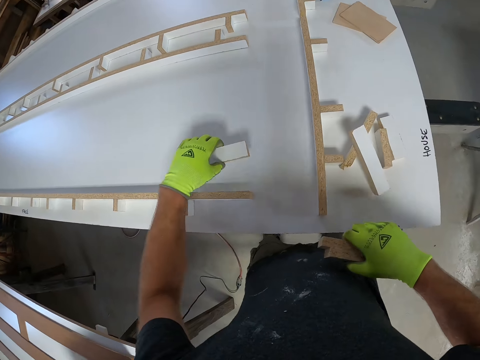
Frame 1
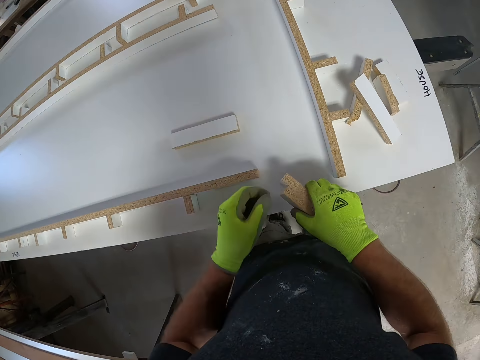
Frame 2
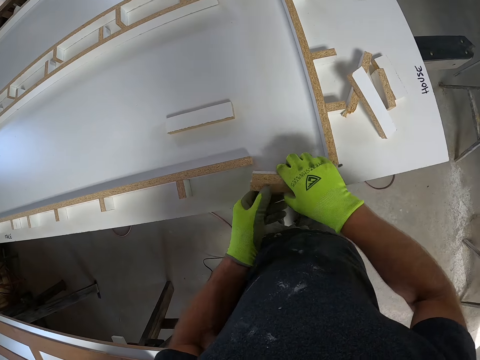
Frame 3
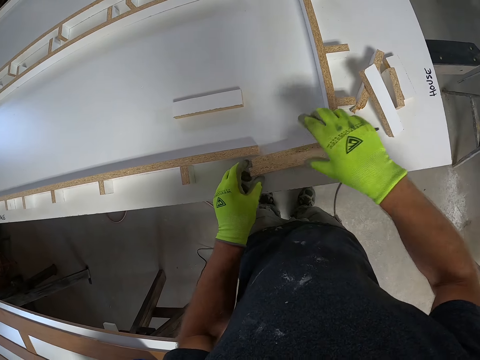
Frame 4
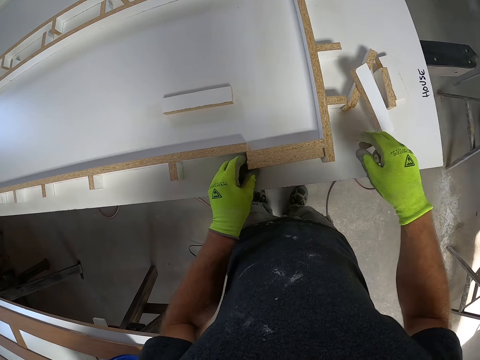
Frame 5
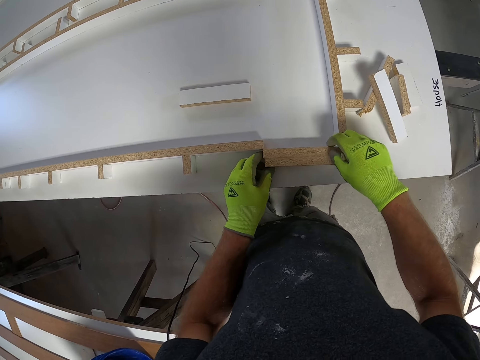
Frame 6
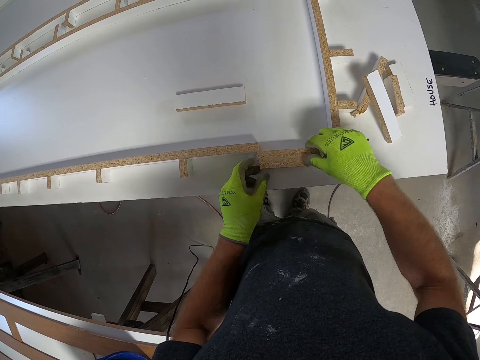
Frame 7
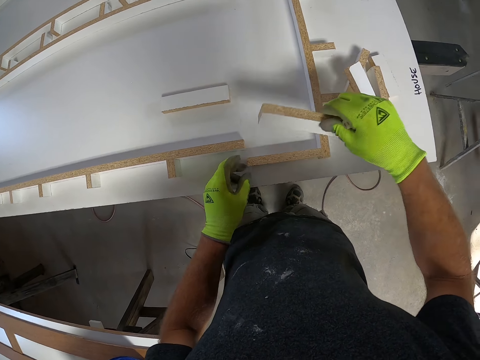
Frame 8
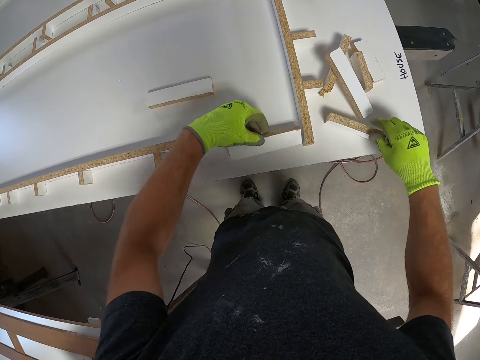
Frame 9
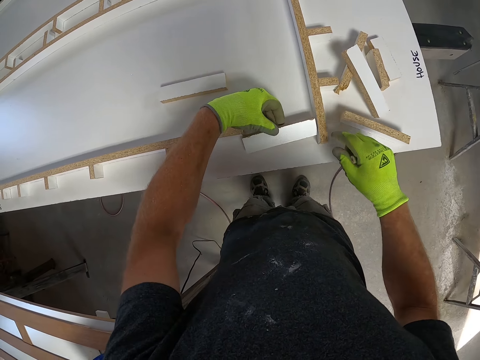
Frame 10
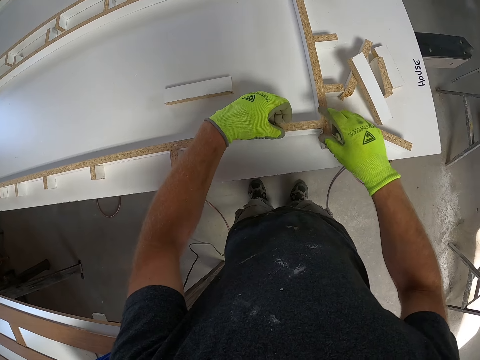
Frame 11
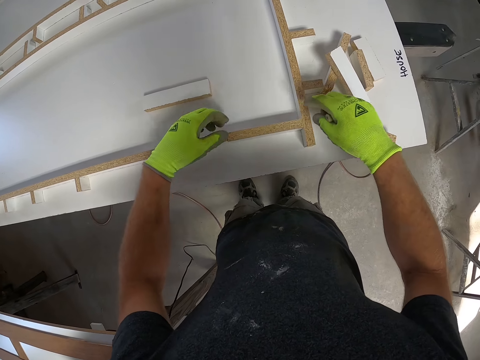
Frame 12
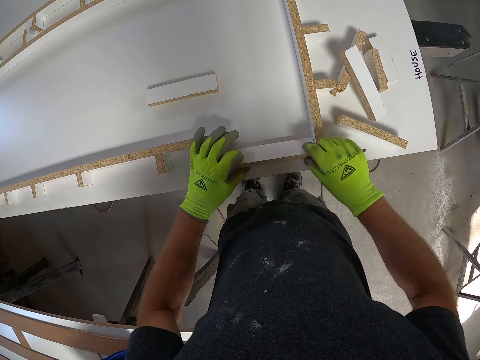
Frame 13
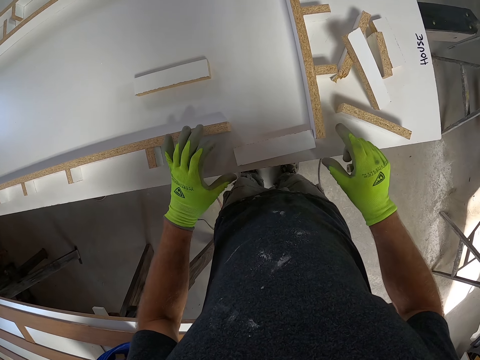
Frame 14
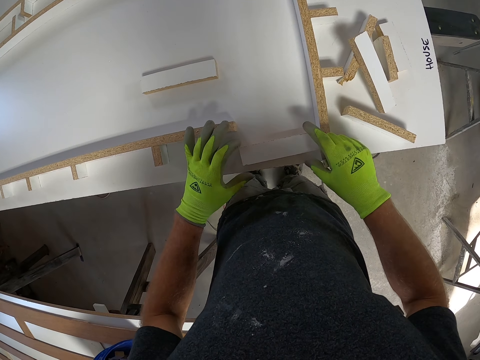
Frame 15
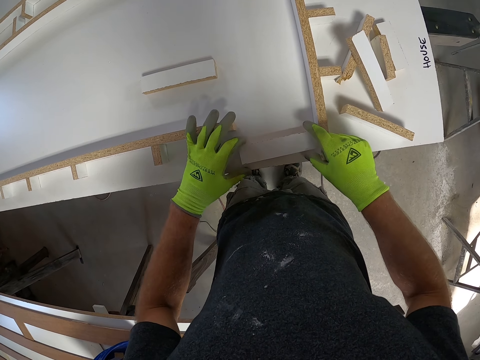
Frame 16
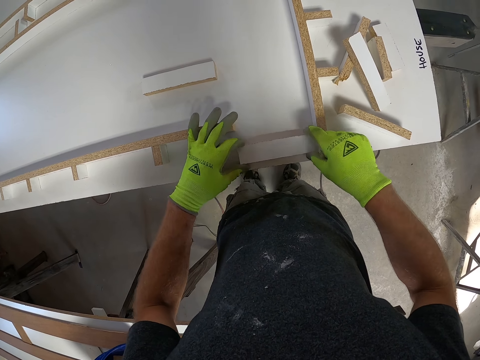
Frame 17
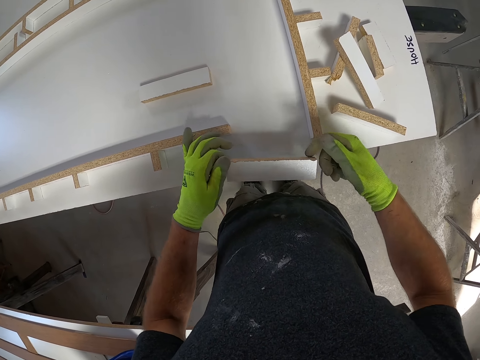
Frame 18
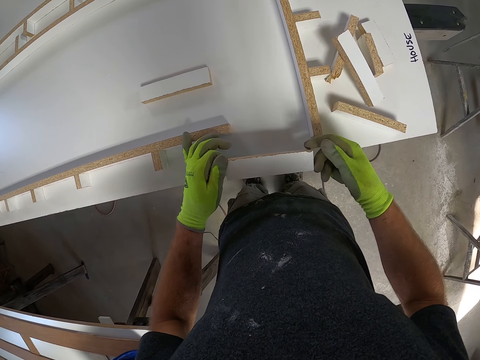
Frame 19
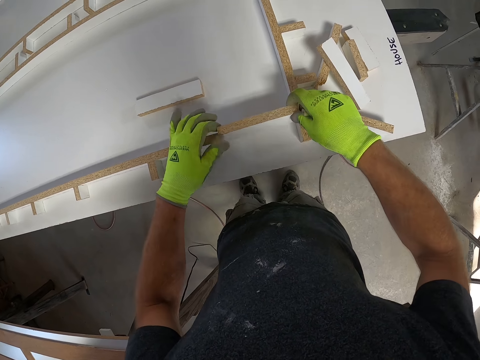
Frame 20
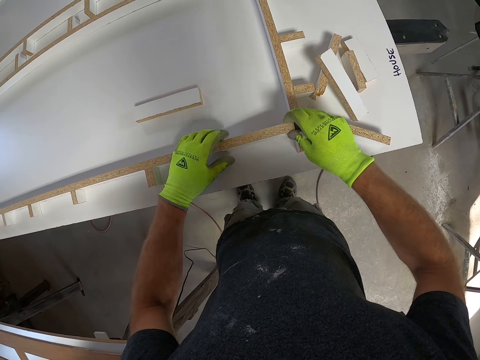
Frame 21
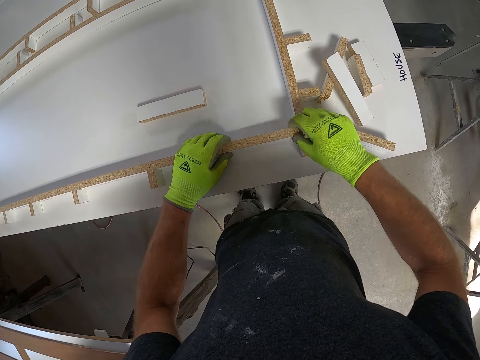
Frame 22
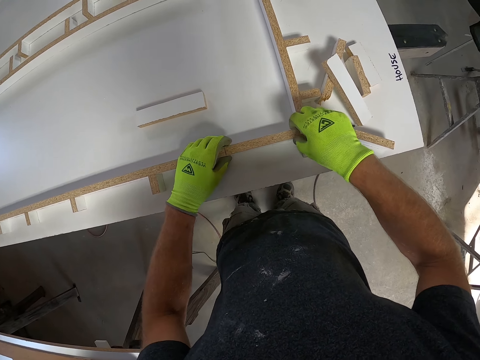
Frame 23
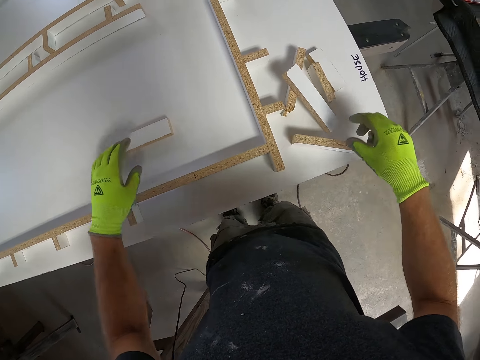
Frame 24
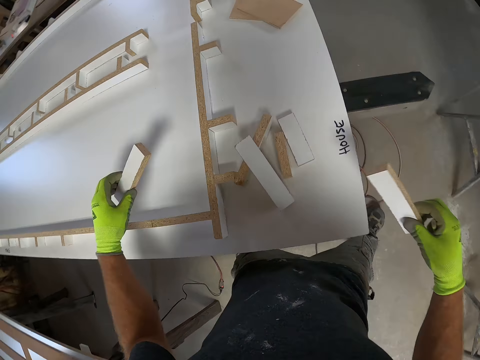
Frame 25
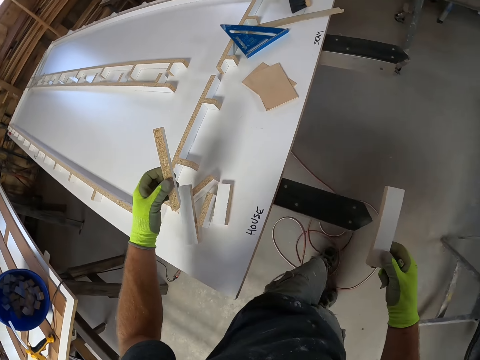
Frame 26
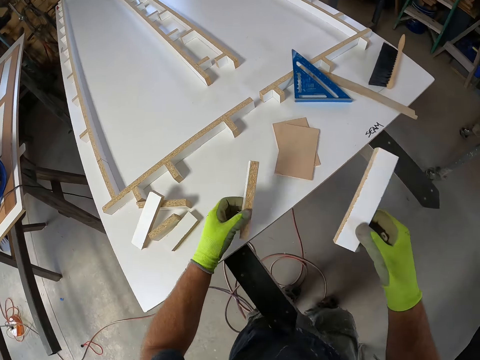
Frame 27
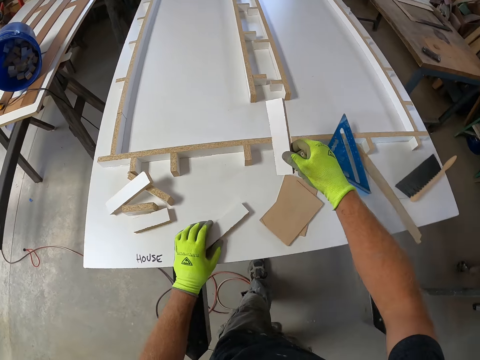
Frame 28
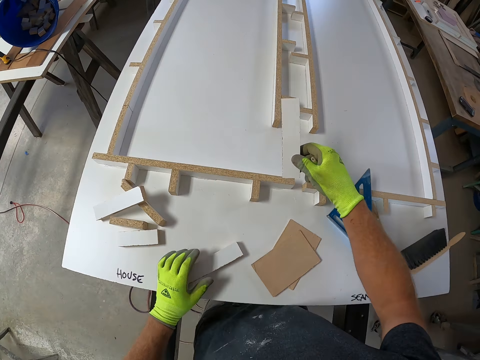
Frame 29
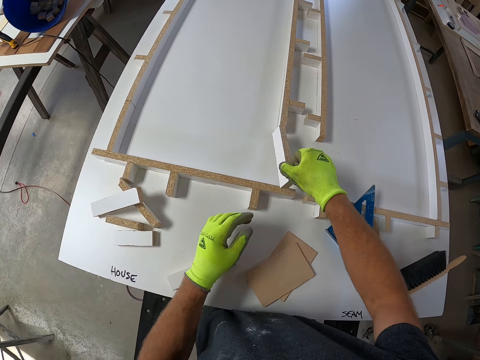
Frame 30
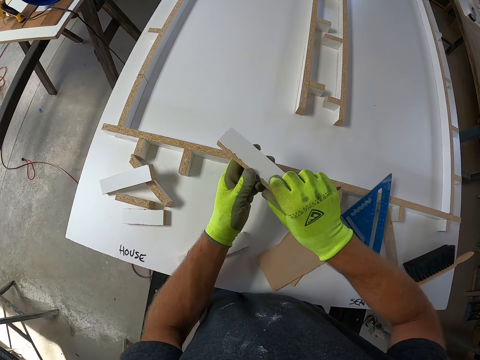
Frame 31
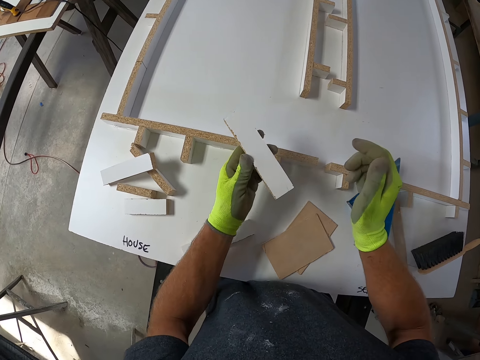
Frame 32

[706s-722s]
The camera wearer puts down pieces of wood on a table or board. They align the pieces of wood on a wood model on the table. They fix the wood on the board. They take the wood from the board, drop the wood on the board, check the wood on the board, and fix the wood on the board. They pick up the pieces of wood from the table. They walk around a garage. They put down a piece of wood on the table.

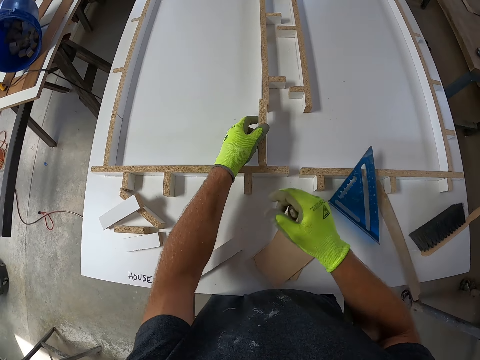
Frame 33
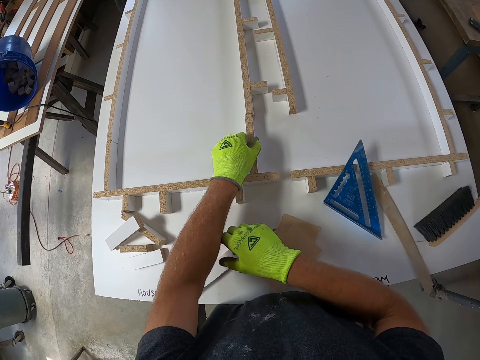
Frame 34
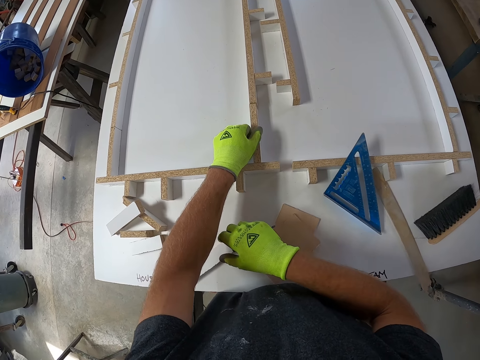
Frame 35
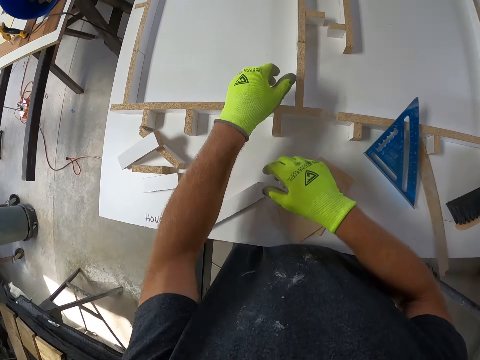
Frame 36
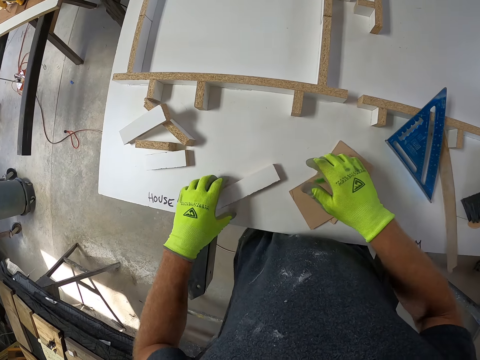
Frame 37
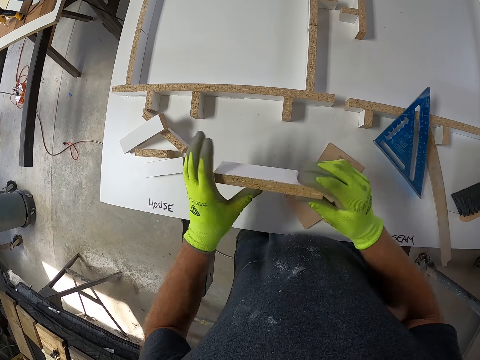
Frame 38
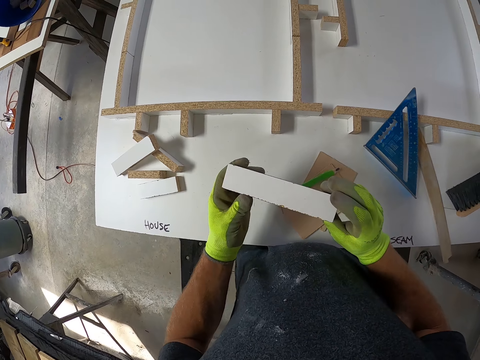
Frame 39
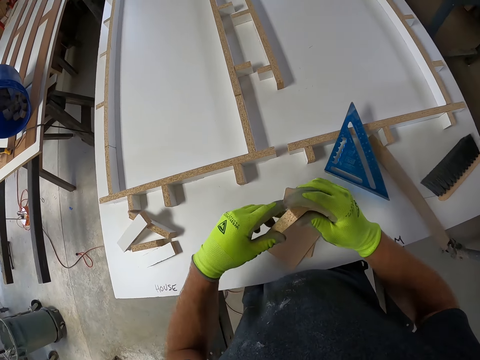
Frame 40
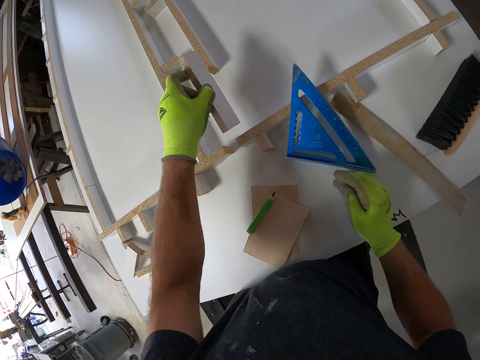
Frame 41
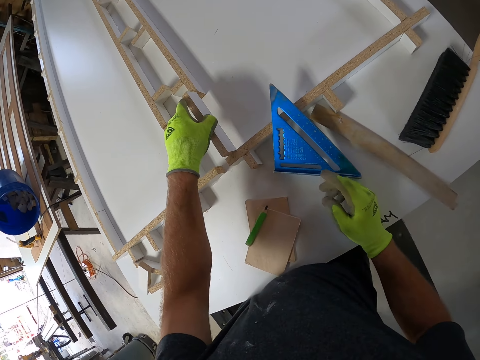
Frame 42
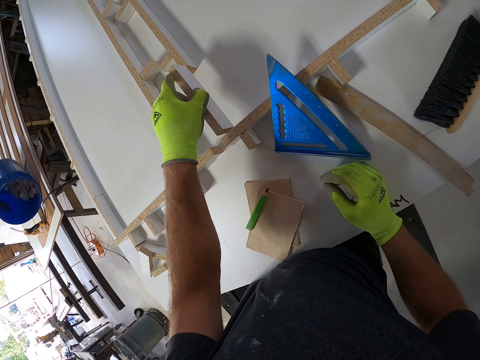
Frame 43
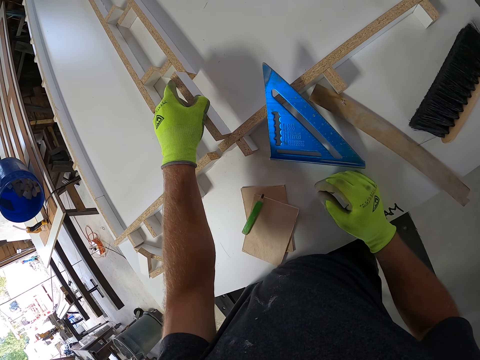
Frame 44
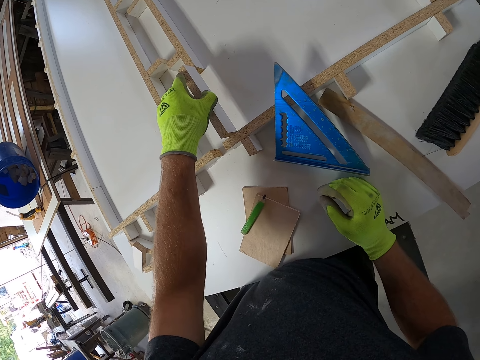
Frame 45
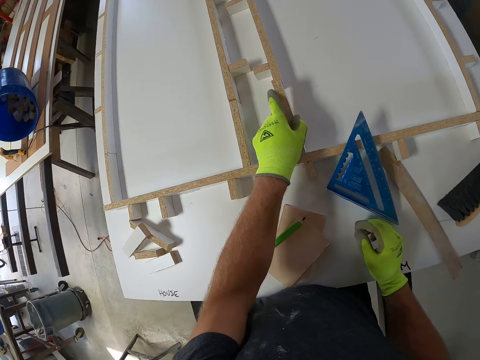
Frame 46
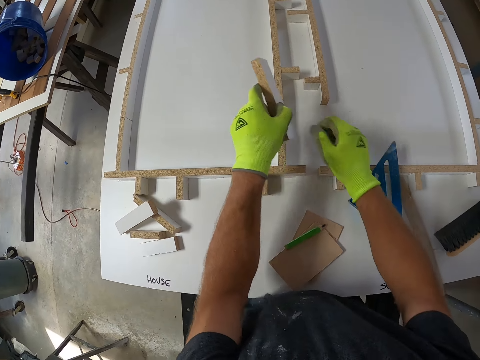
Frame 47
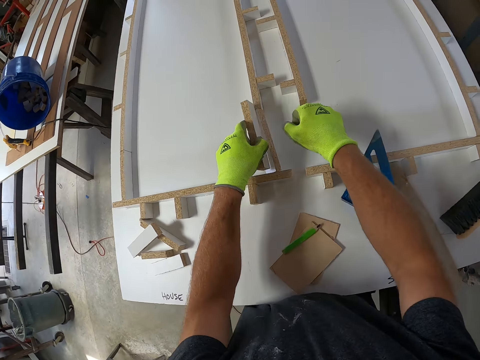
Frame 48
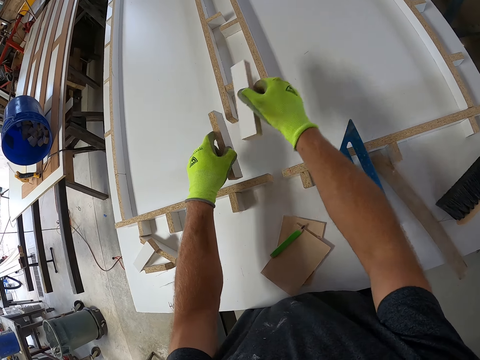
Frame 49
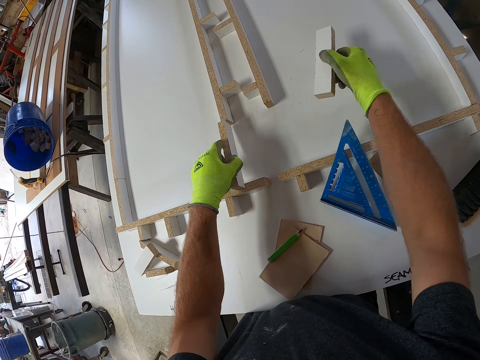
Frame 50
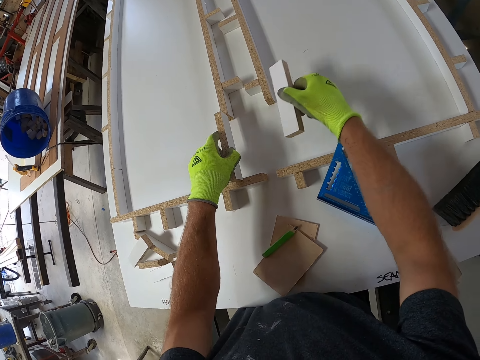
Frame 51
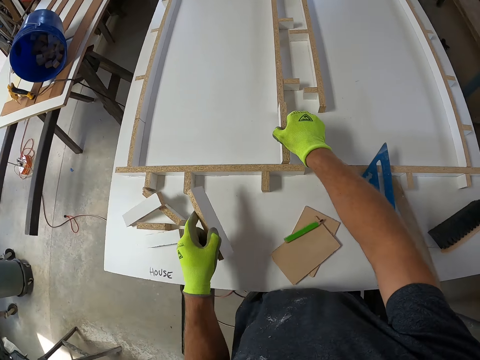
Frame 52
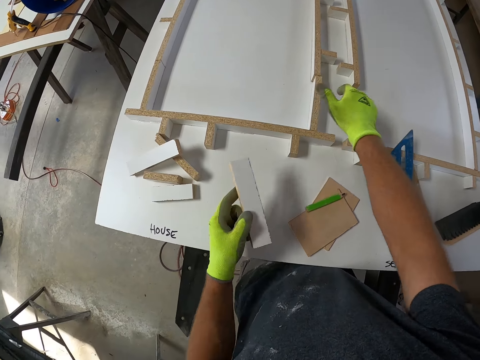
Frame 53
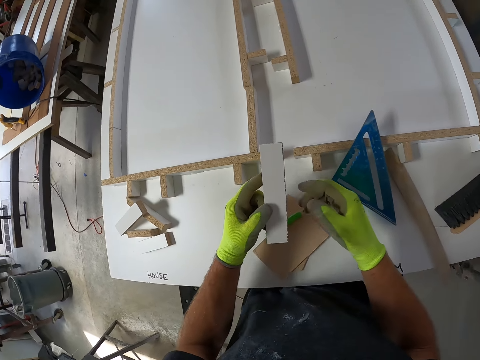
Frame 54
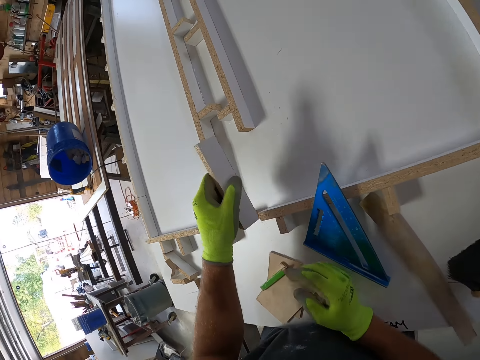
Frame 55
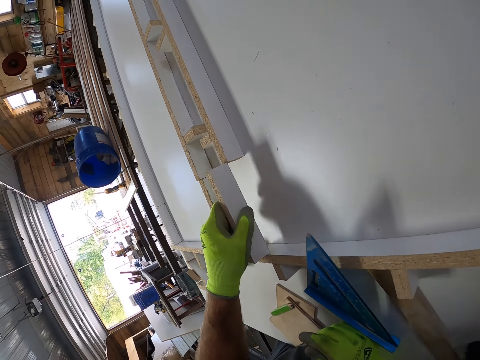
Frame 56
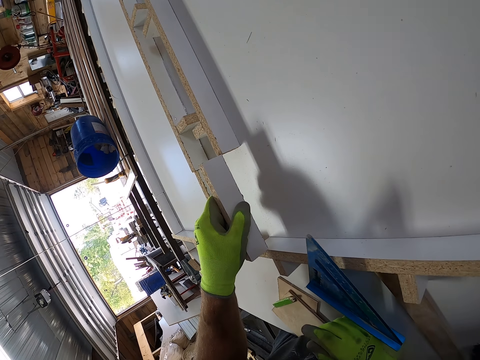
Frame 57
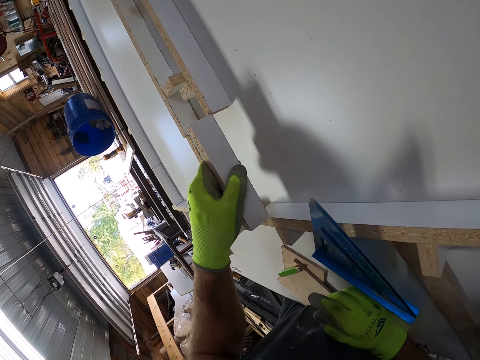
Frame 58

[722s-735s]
The camera wearer aligns a piece of wood on a wood model on a table. They fix the wood on the board. They pick up the piece of wood from the table. They align the piece of wood on the wood model on the table. They fix the wood on the board. They pick up the piece of wood from the table. They align the piece of wood on the wood model on the table. They put the wood on the board.
